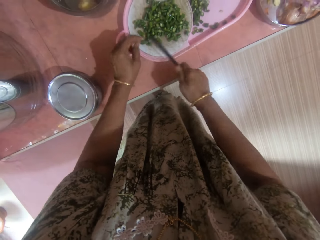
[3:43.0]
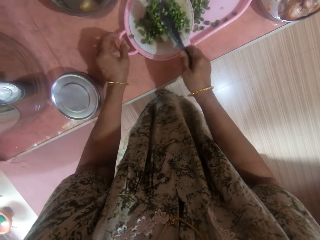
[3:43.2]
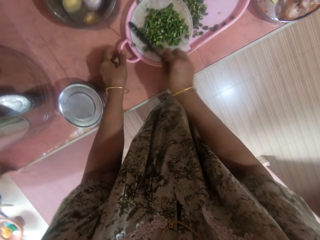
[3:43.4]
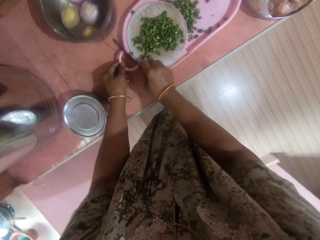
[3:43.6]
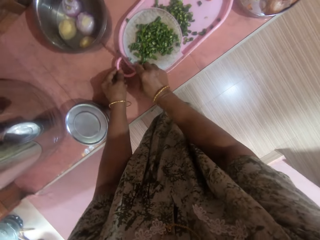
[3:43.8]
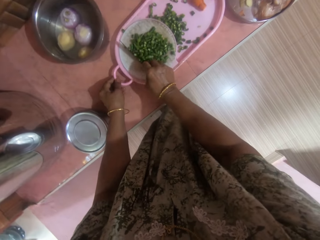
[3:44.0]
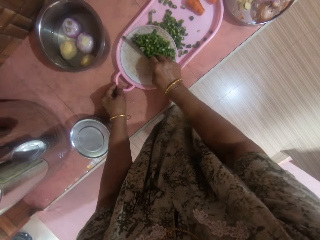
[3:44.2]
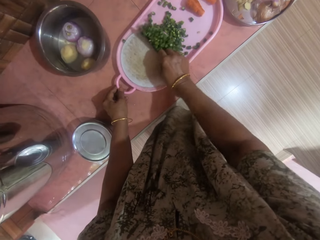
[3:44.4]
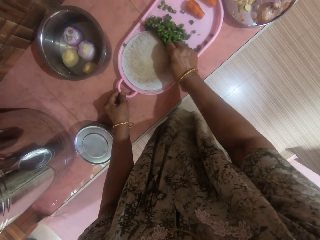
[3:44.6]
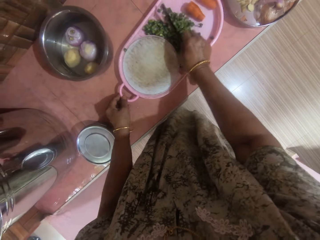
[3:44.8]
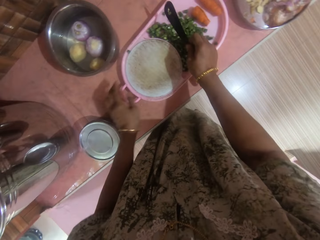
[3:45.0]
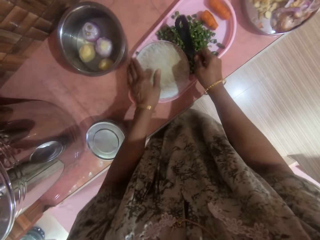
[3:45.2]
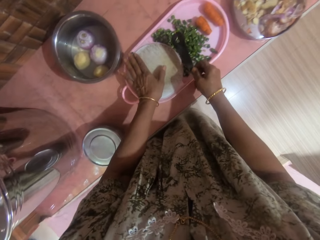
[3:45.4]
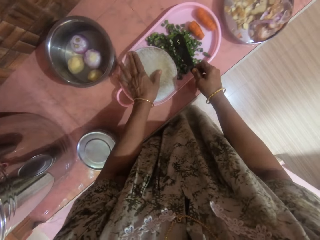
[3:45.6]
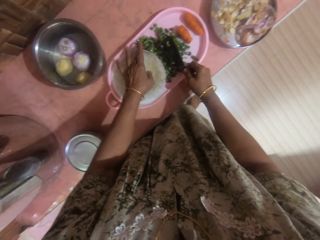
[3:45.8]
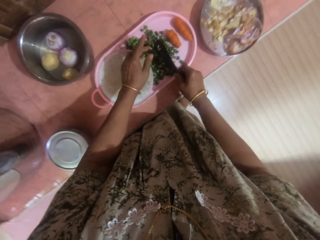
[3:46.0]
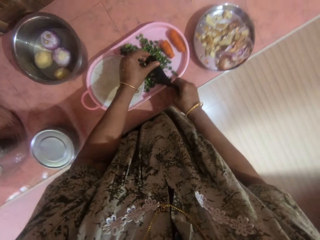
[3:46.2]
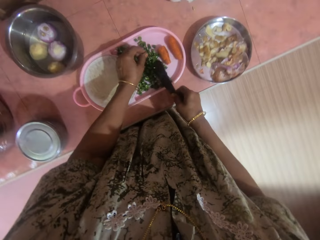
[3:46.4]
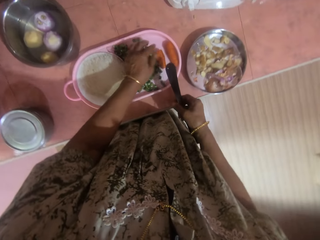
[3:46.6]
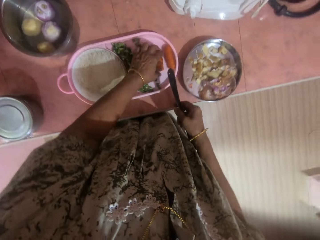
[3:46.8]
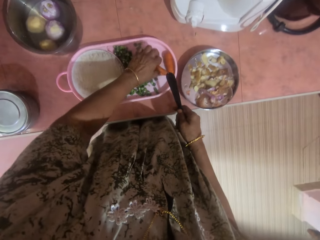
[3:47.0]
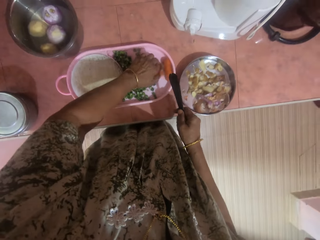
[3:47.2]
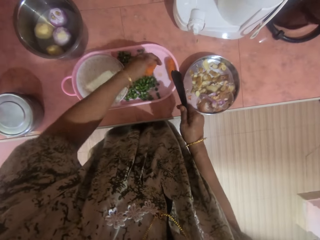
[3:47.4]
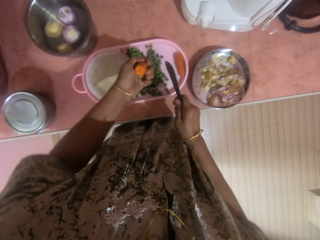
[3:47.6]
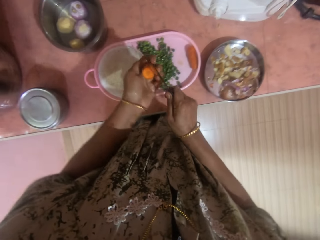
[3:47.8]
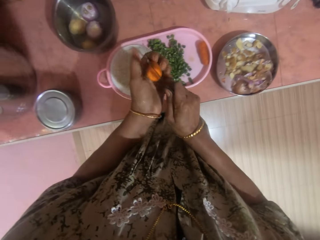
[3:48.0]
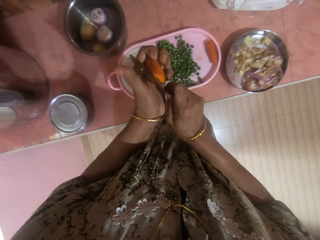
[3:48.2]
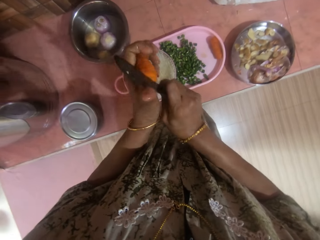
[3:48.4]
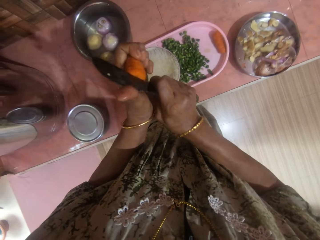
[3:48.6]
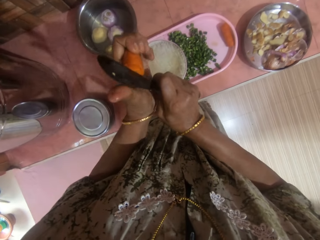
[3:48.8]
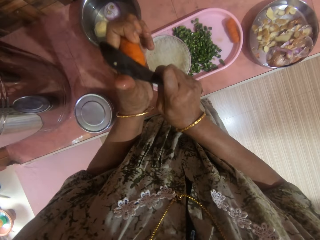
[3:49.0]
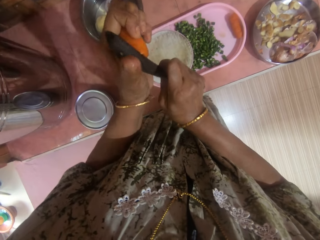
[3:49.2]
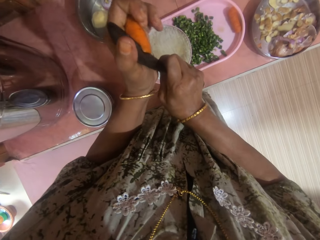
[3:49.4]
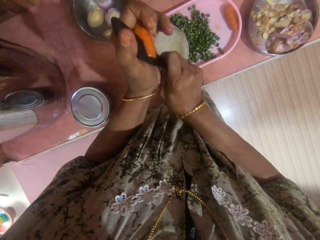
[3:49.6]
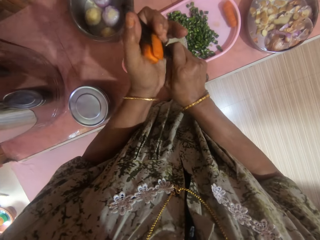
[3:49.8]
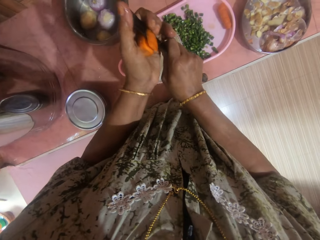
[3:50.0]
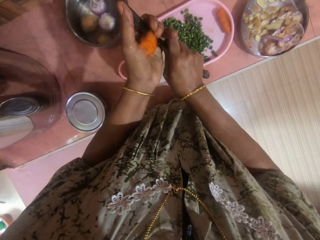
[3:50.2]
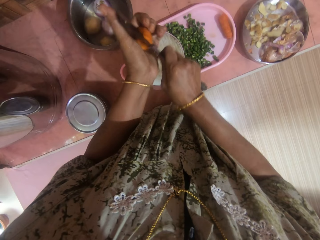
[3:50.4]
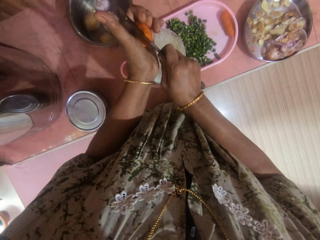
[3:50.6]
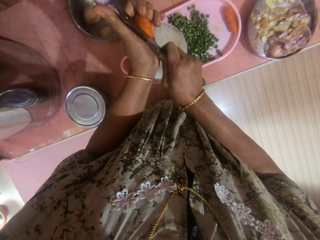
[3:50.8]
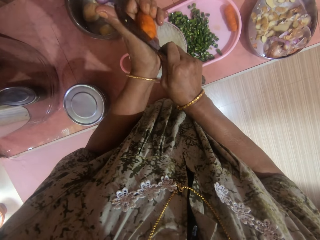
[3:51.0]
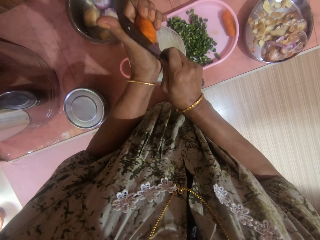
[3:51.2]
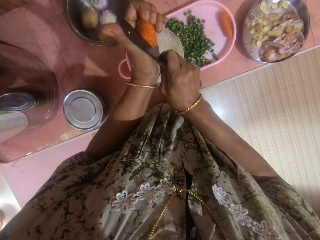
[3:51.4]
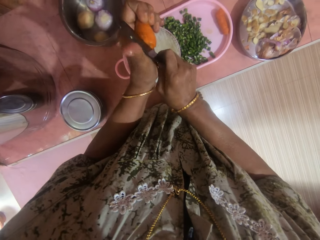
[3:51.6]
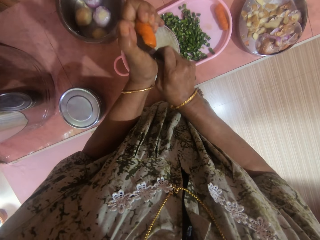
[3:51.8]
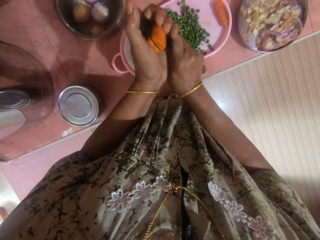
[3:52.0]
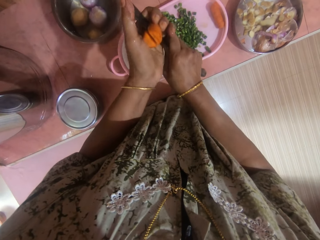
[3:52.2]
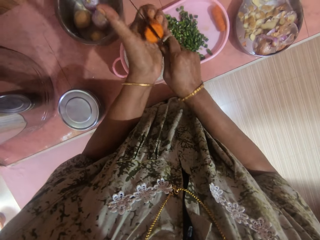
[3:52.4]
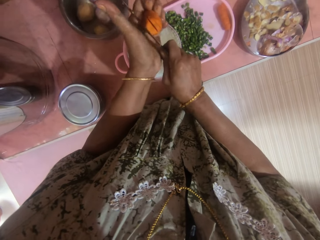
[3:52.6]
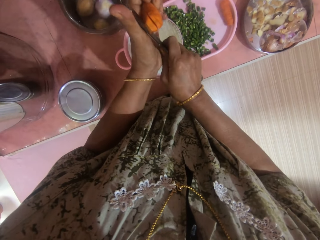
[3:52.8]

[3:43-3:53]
The camera wearer moves a piece of French beans on a cutting board with a knife. She moves a hand on the chopping board. She picks up a carrot from the tray. She cuts the carrot in her hand with the knife.

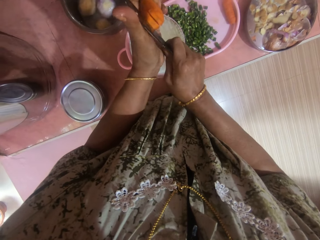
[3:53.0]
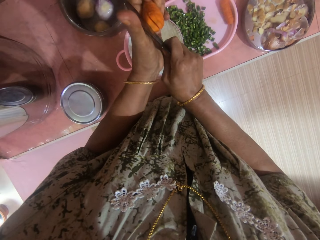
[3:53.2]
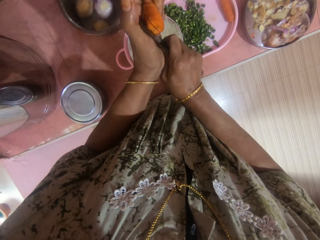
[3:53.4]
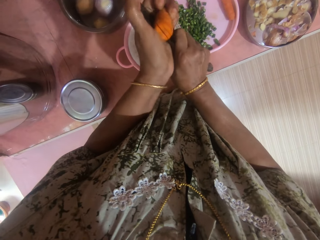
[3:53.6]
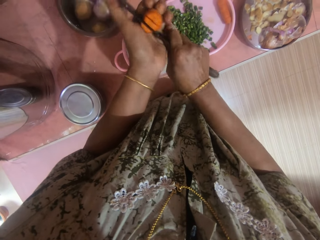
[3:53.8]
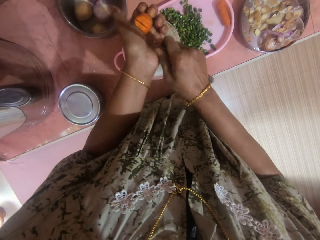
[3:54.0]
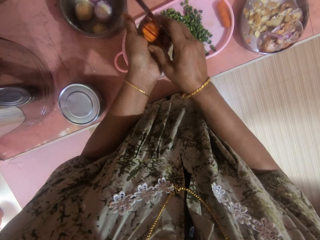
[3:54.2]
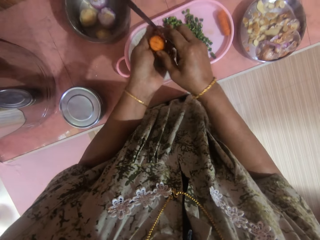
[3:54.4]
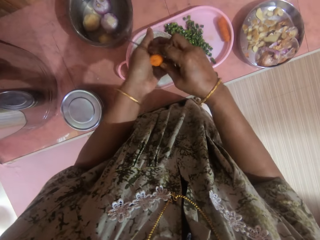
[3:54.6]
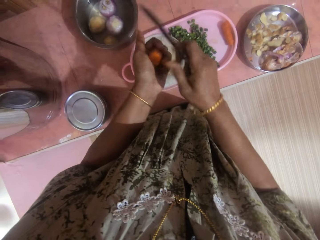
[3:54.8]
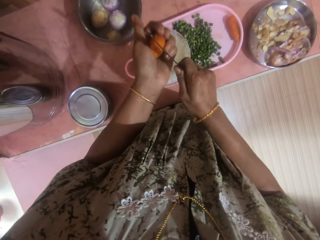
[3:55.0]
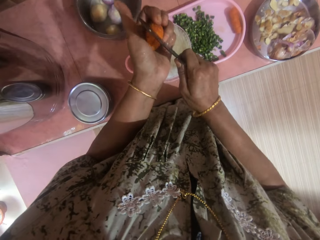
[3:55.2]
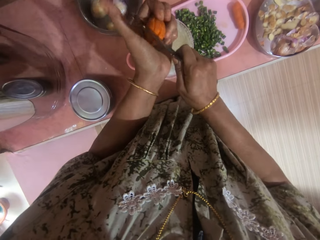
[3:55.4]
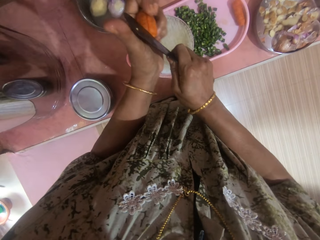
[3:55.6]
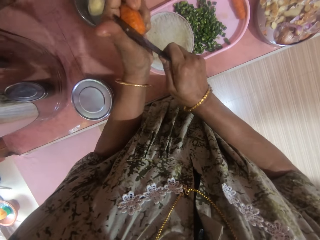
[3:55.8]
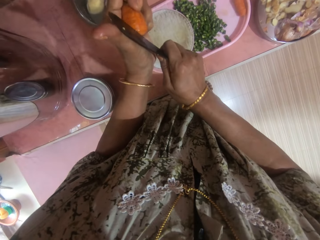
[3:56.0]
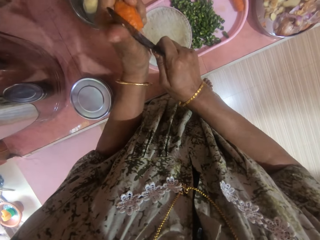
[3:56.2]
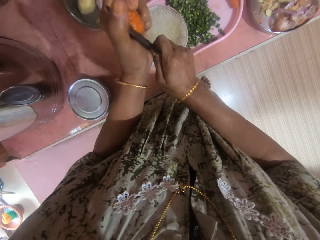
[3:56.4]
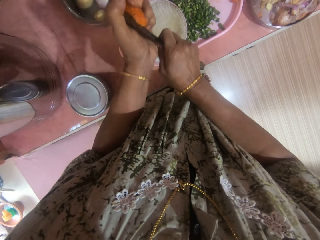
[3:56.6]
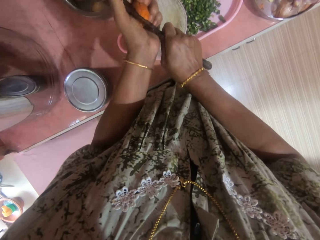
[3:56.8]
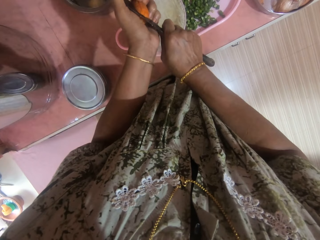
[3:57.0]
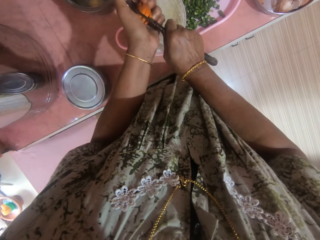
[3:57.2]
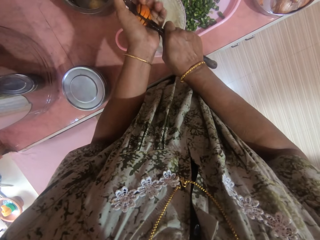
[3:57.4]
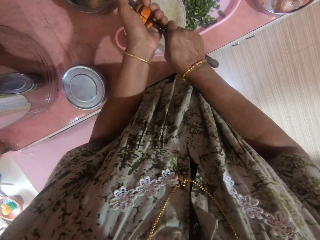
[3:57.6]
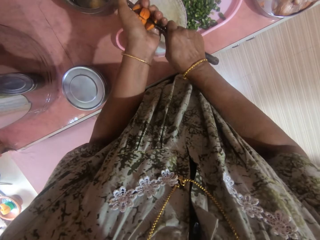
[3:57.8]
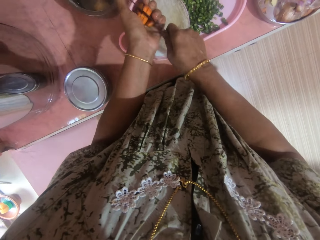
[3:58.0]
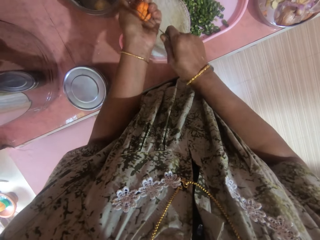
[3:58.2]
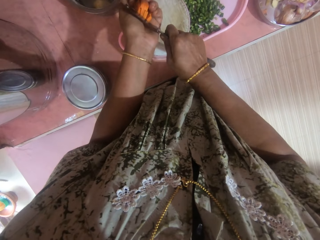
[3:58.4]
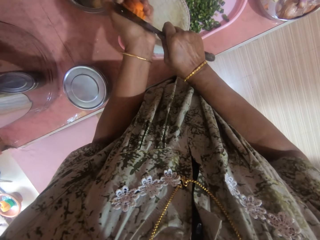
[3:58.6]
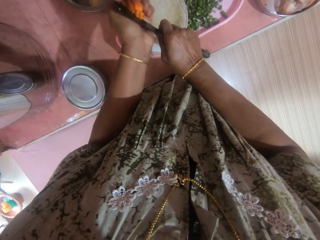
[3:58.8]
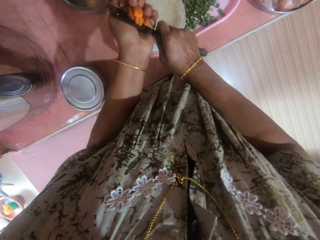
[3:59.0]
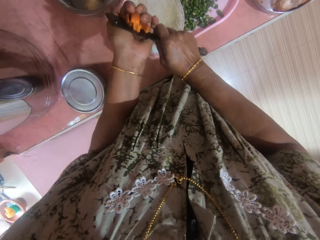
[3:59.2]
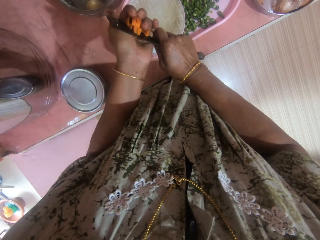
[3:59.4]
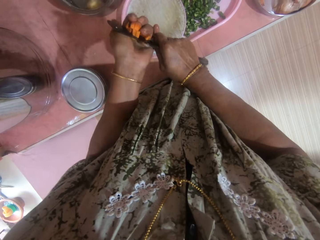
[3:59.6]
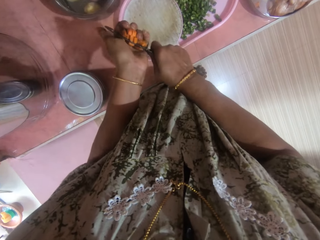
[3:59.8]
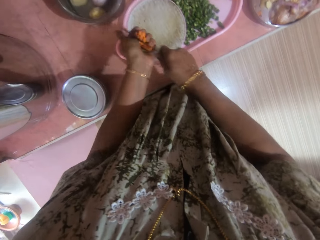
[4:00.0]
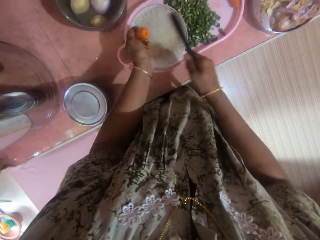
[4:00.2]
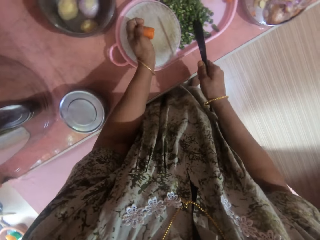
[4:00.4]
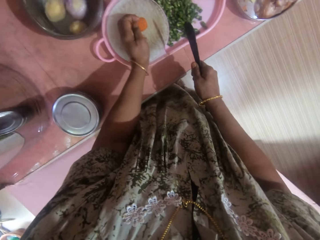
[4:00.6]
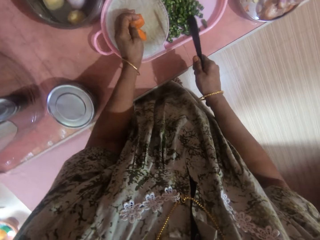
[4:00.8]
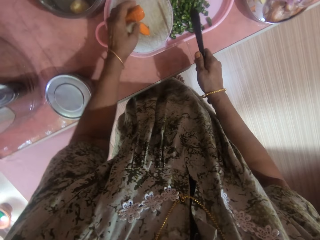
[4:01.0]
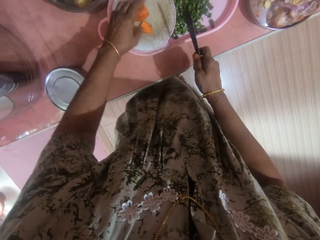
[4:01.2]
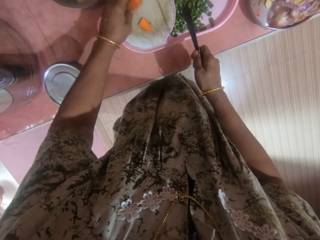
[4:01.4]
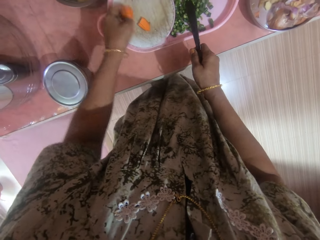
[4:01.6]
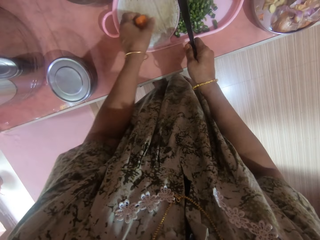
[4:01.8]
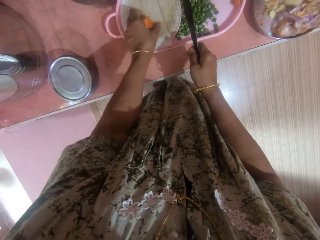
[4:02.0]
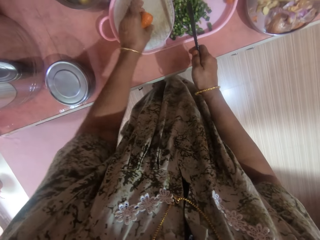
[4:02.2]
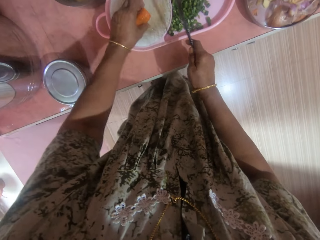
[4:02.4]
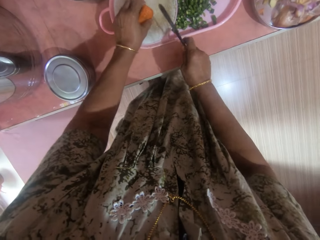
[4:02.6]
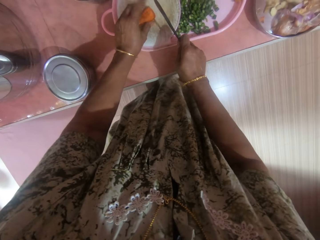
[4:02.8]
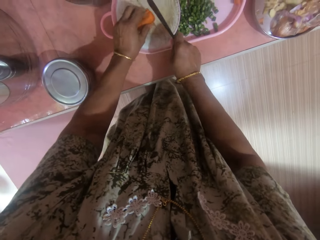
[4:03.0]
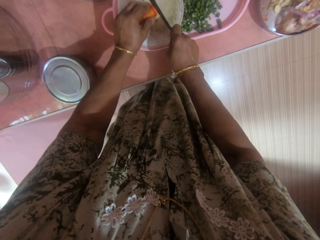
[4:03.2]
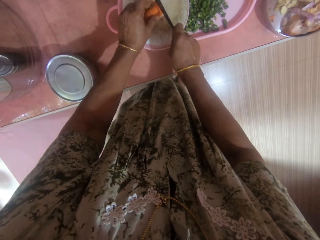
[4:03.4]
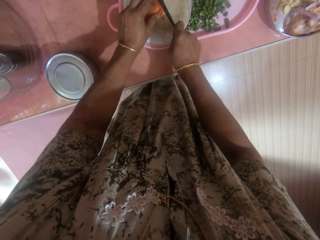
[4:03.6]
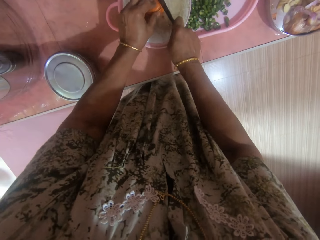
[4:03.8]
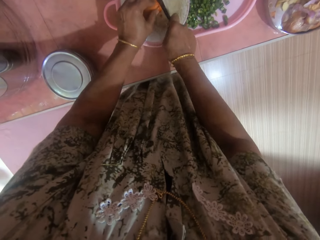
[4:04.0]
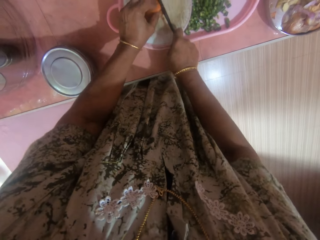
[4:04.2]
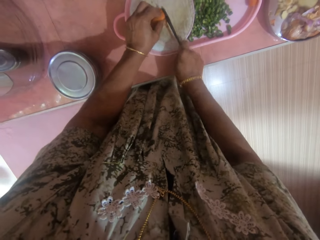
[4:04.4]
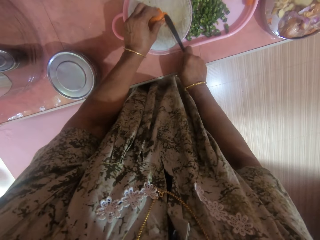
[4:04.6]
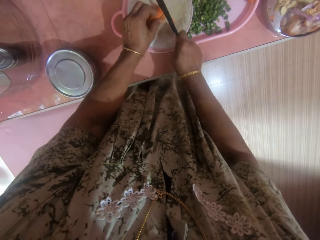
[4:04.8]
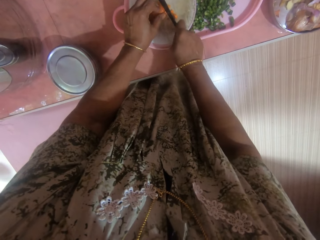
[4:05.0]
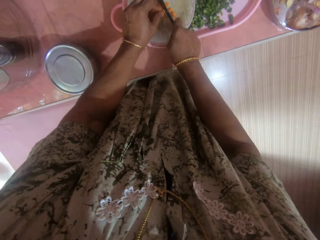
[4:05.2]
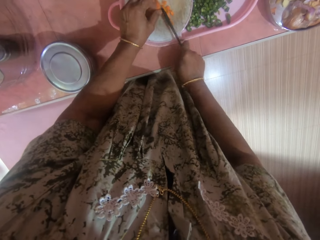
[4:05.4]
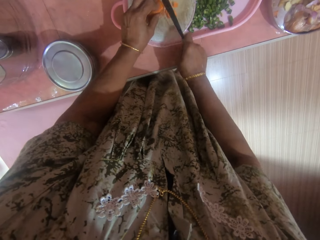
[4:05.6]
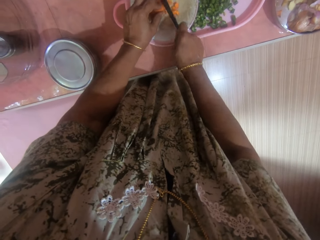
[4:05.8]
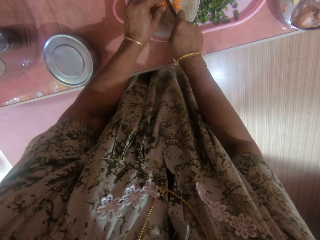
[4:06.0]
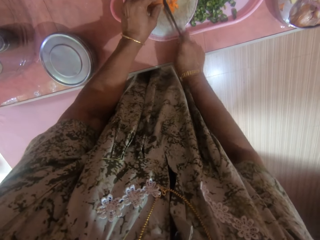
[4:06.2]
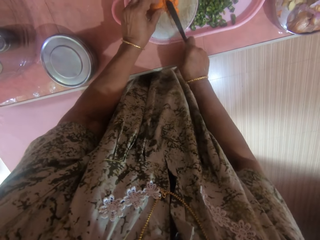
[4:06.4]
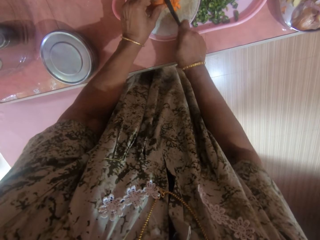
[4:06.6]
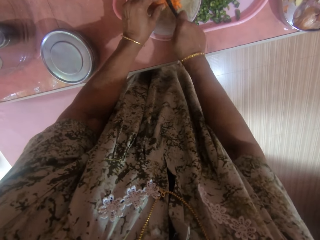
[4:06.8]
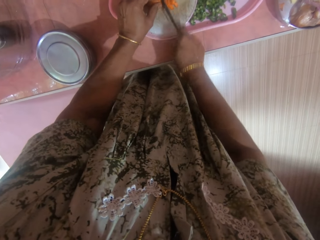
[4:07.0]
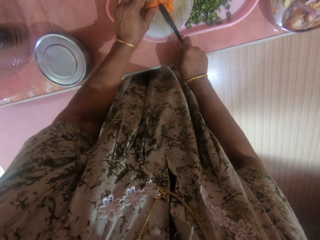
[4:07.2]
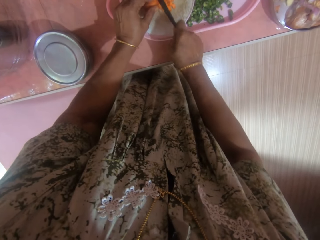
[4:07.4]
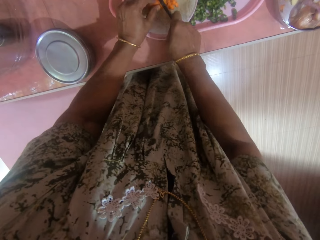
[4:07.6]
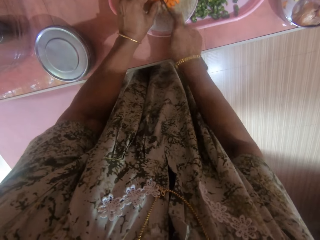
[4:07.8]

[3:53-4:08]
The camera wearer turns a carrot on a hand. They cut the carrot with a knife. They put pieces of the carrot on a chopping board with a hand. They put together the pieces of the carrot on the chopping board. They cut the carrot into pieces on the chopping board with the knife.
